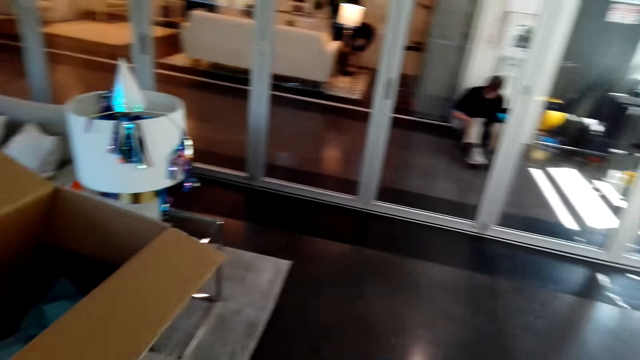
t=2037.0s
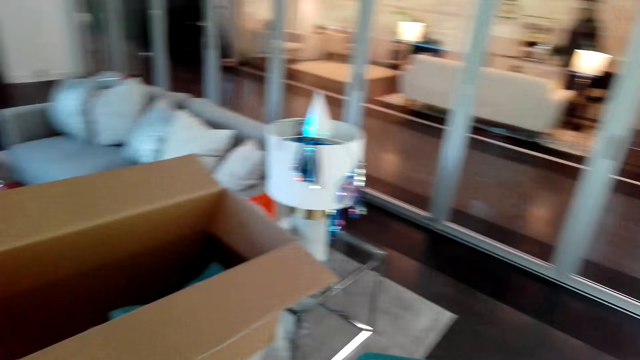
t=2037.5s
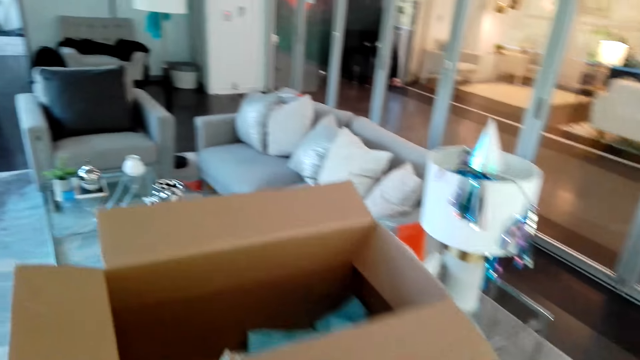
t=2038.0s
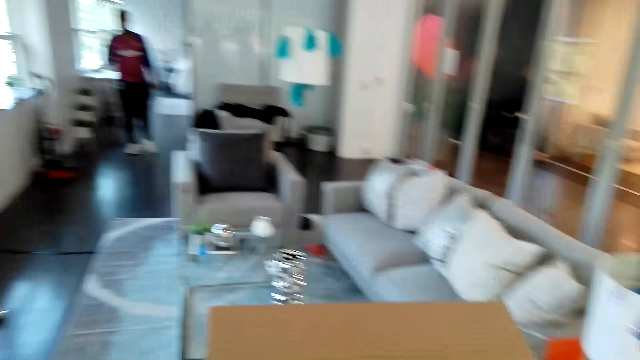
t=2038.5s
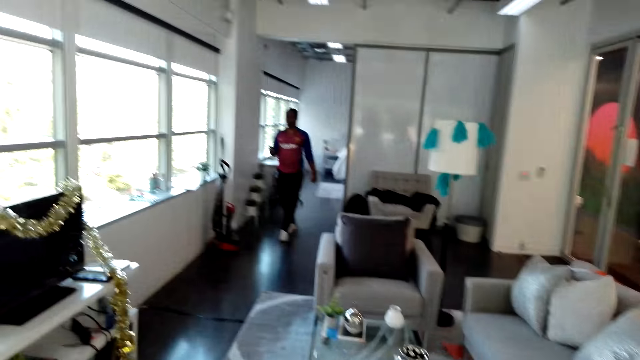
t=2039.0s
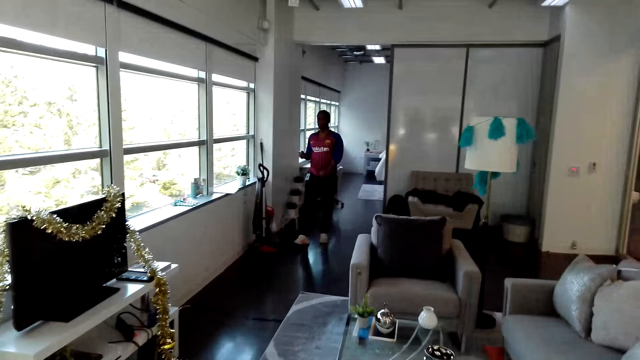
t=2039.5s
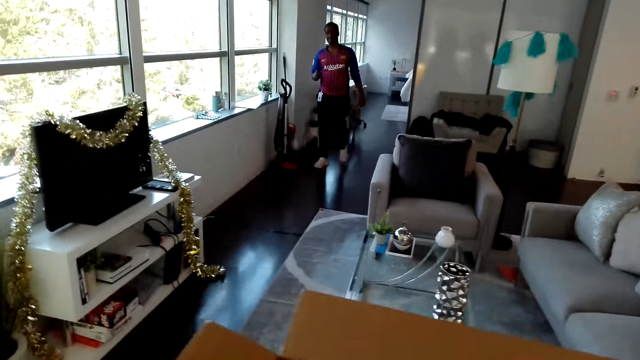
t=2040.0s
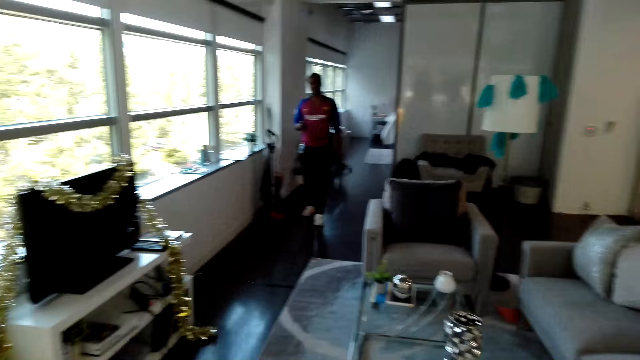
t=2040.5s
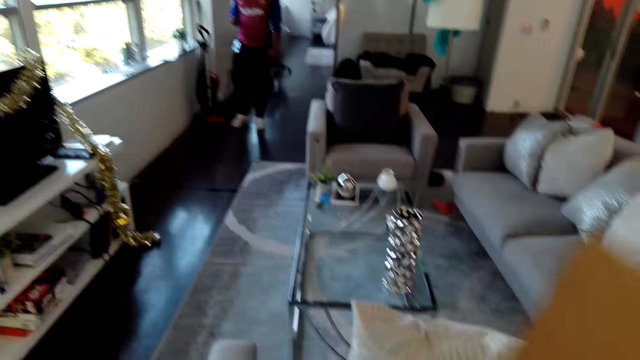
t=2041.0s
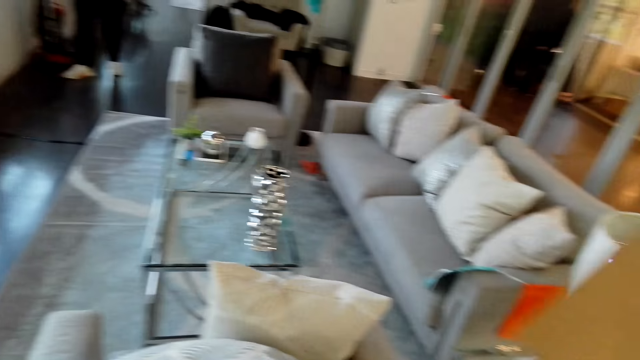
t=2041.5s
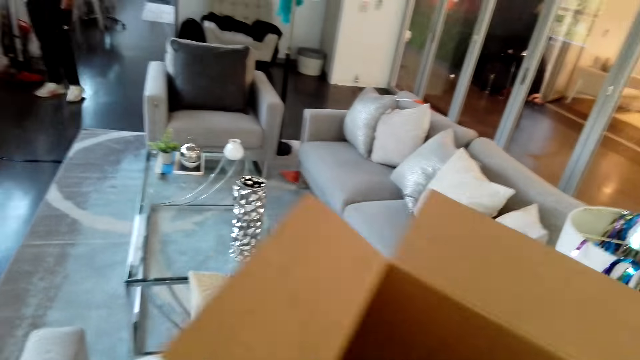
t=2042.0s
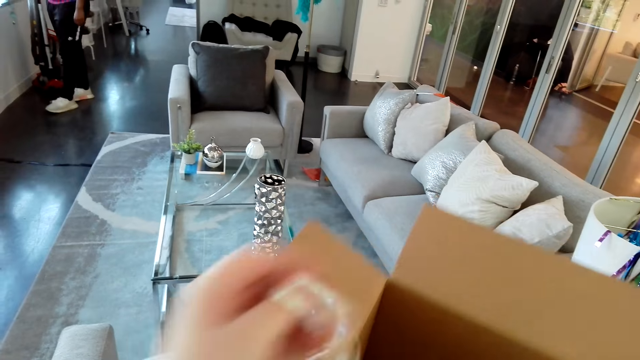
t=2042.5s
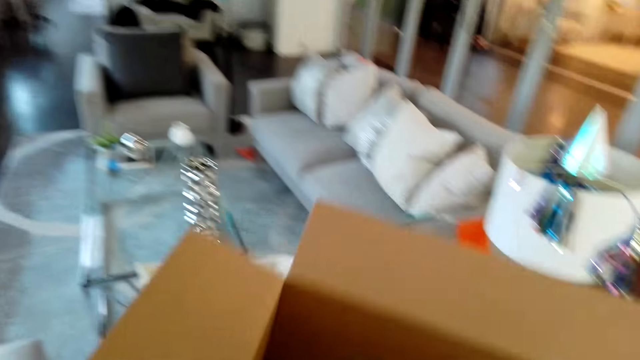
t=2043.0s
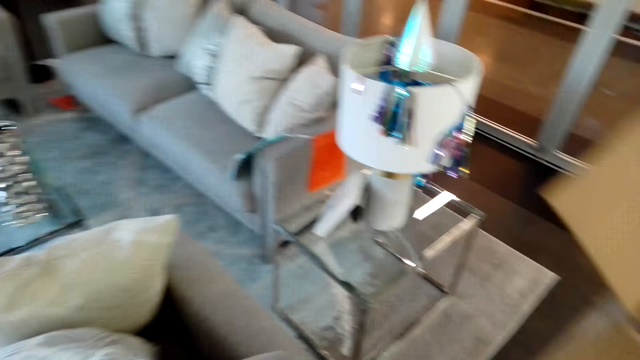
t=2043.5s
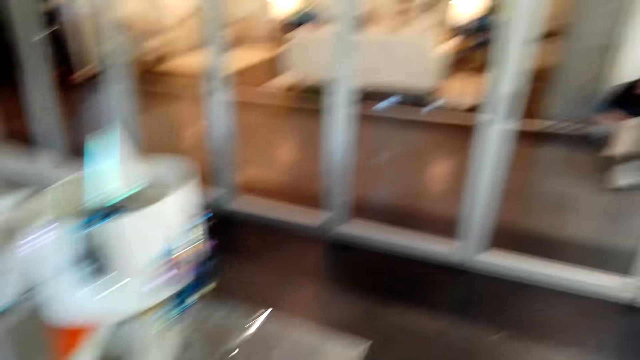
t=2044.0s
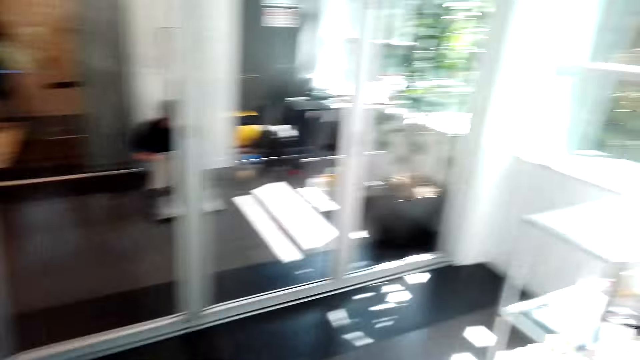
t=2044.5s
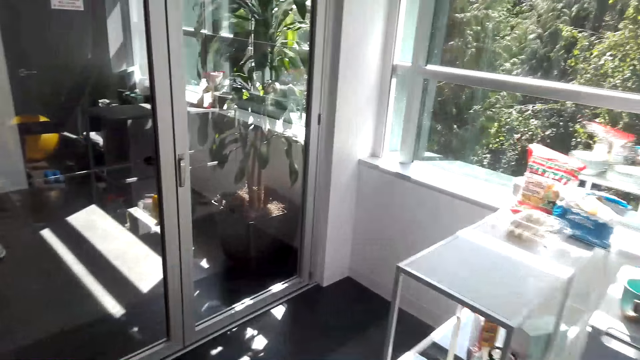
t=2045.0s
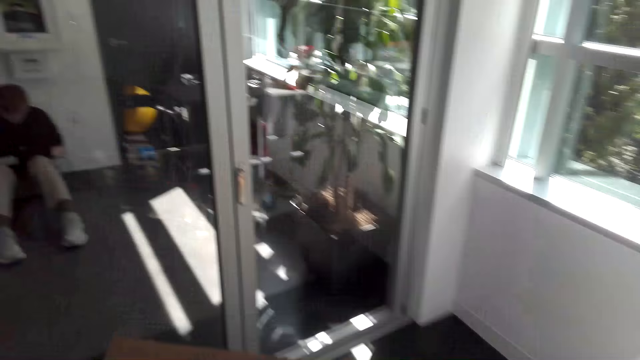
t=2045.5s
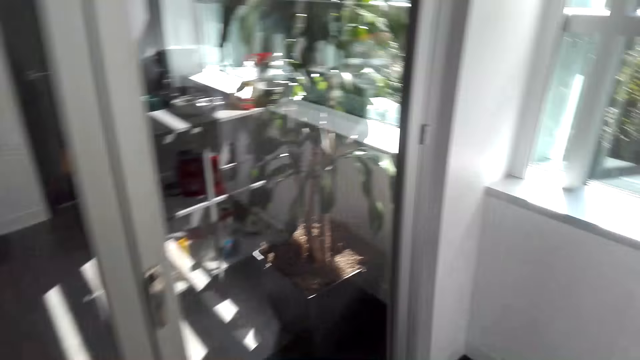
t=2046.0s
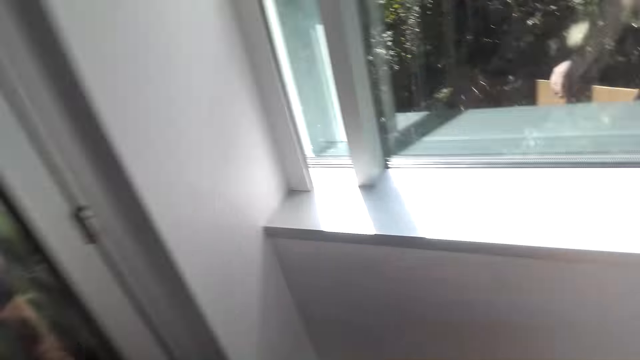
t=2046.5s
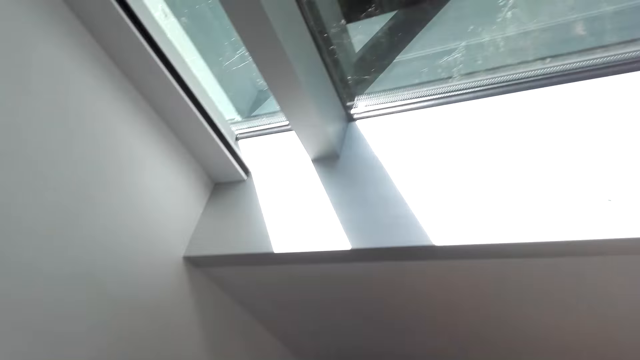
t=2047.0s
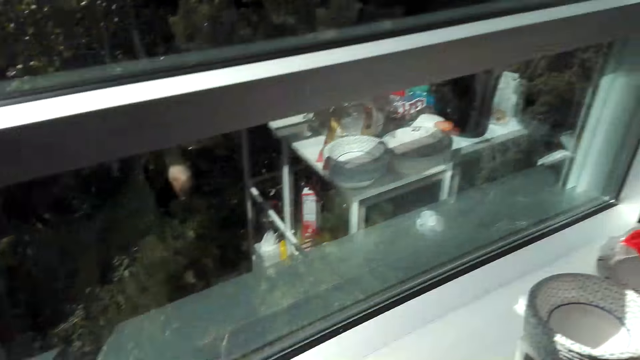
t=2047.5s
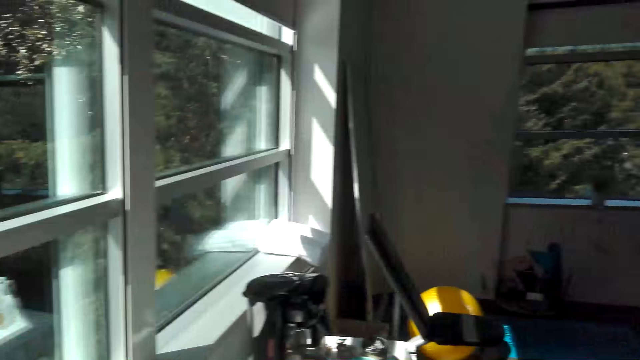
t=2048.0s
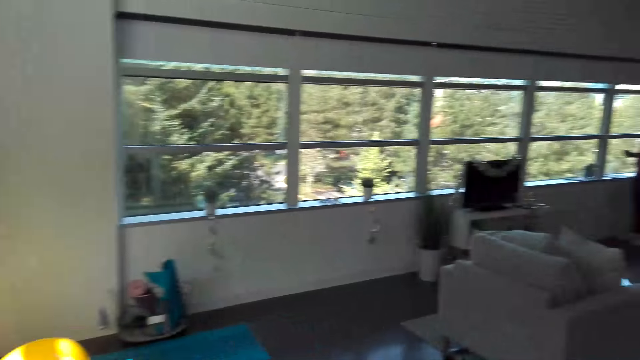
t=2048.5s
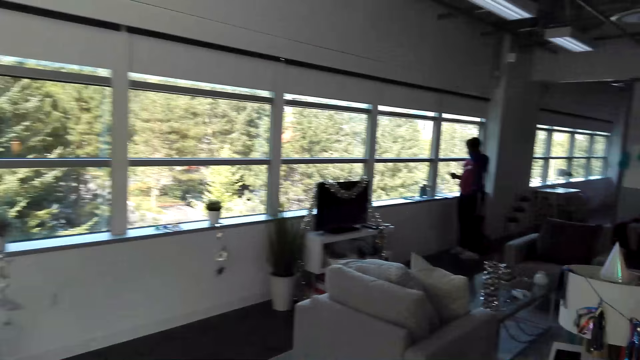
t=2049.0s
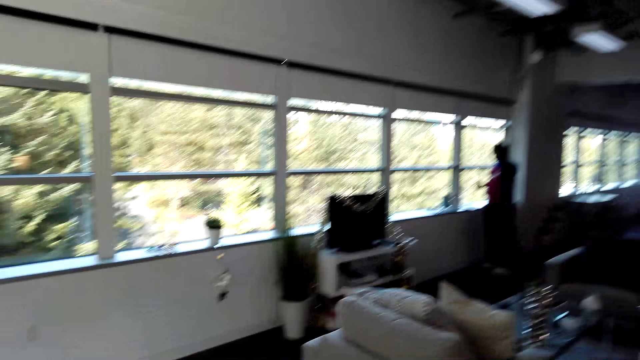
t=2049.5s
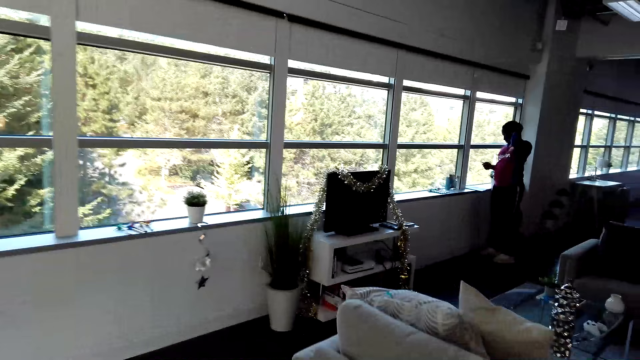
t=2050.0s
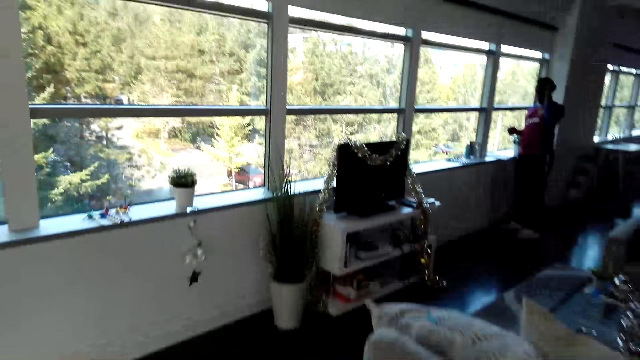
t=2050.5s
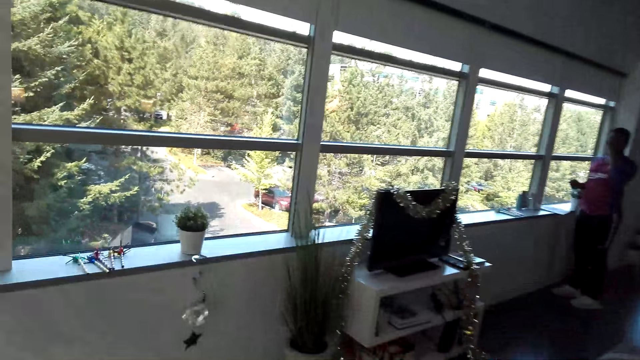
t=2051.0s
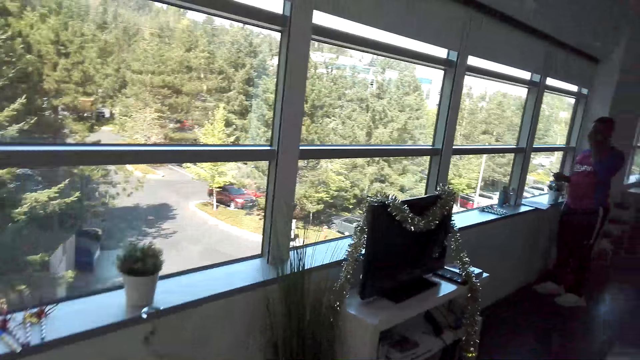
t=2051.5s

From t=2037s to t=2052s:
The camera wearer picks the carton box. They put down the carton box. They walk in the house.

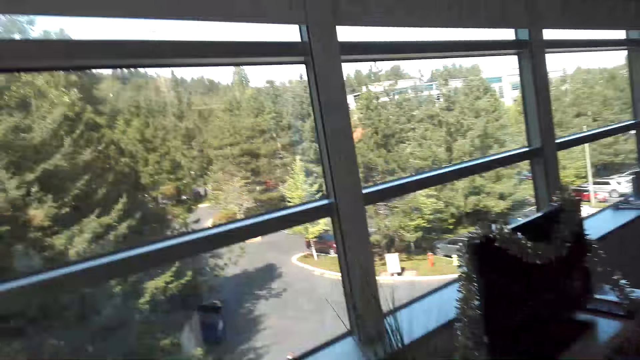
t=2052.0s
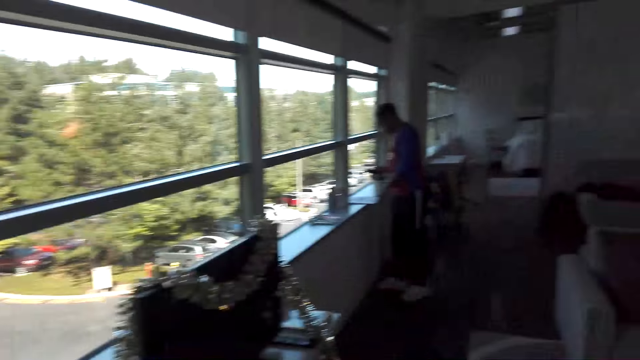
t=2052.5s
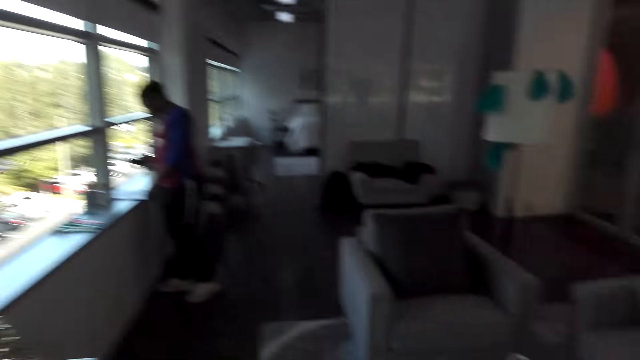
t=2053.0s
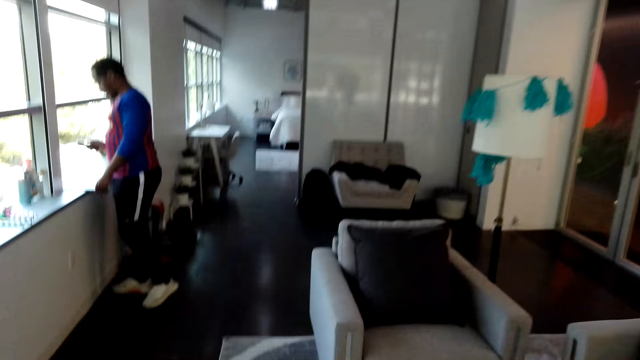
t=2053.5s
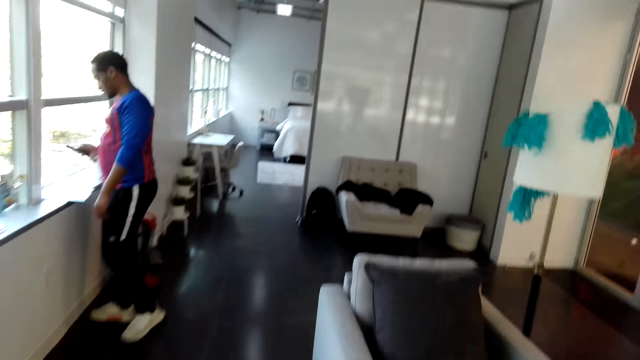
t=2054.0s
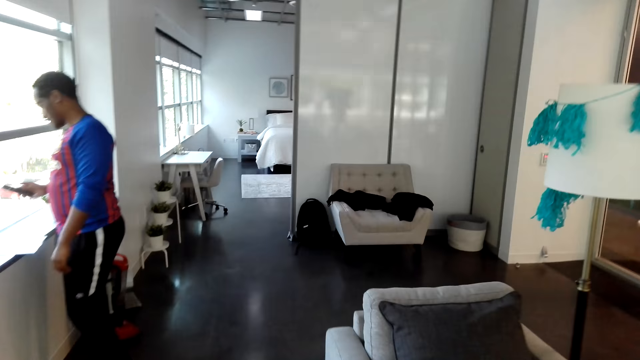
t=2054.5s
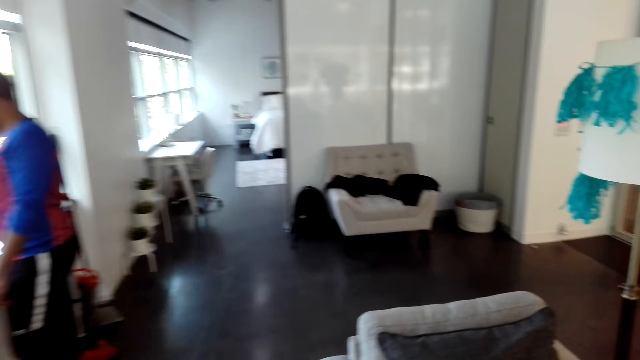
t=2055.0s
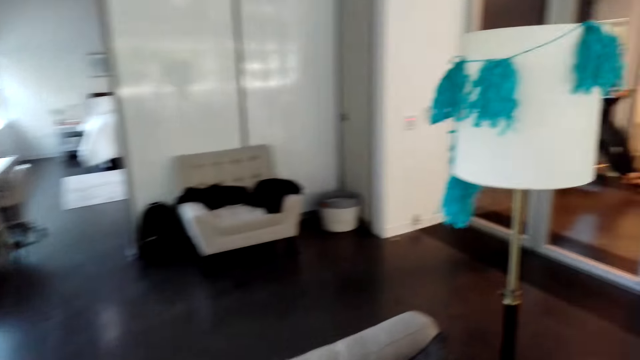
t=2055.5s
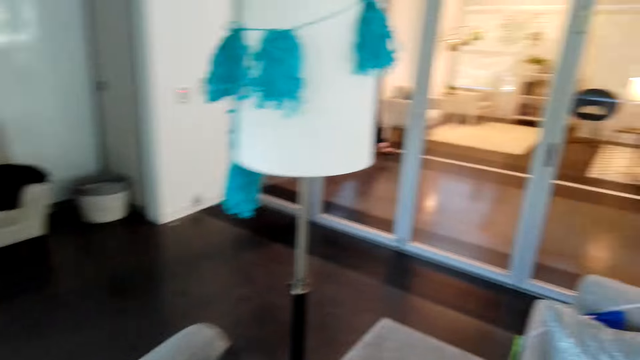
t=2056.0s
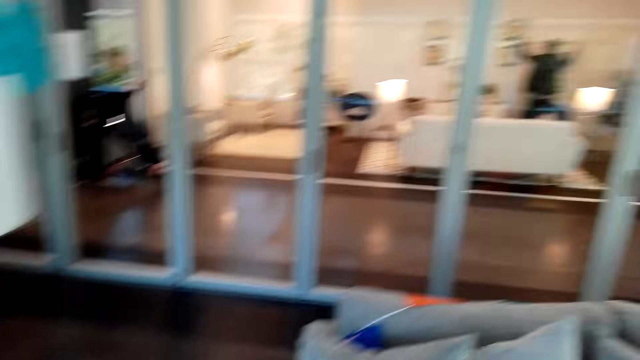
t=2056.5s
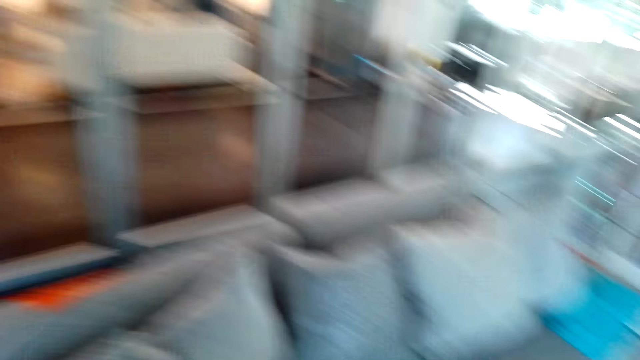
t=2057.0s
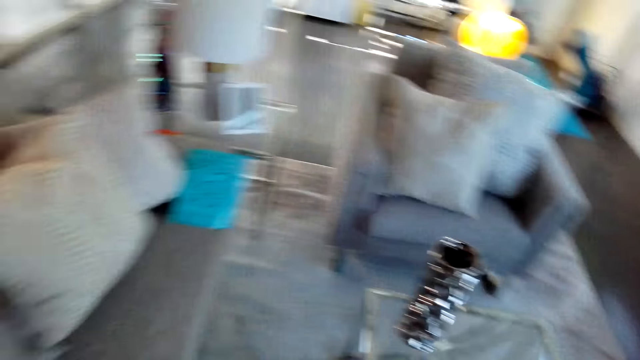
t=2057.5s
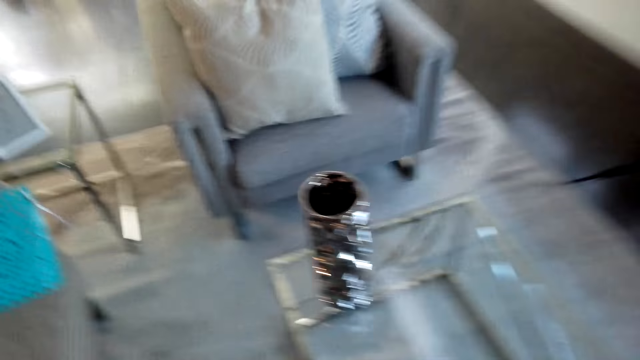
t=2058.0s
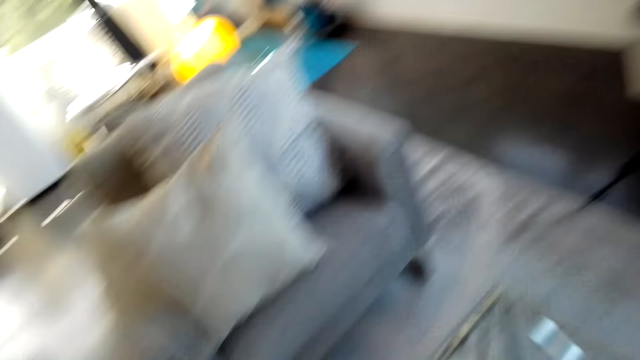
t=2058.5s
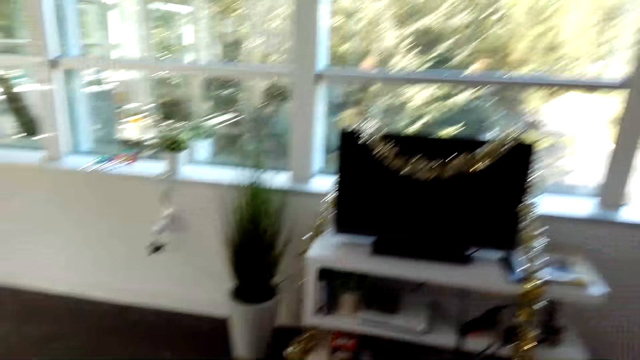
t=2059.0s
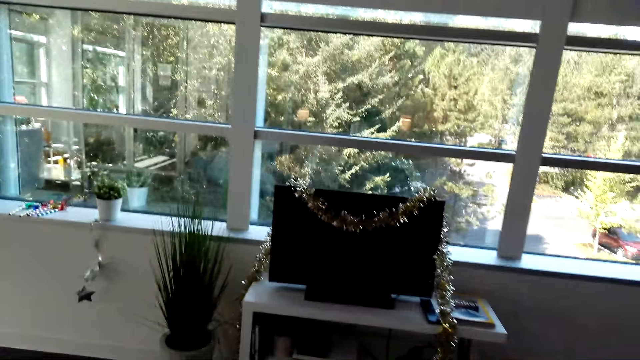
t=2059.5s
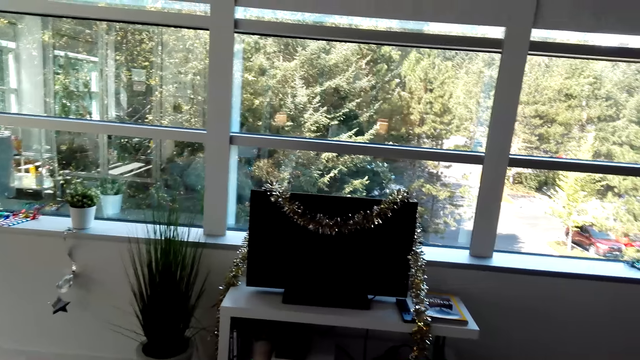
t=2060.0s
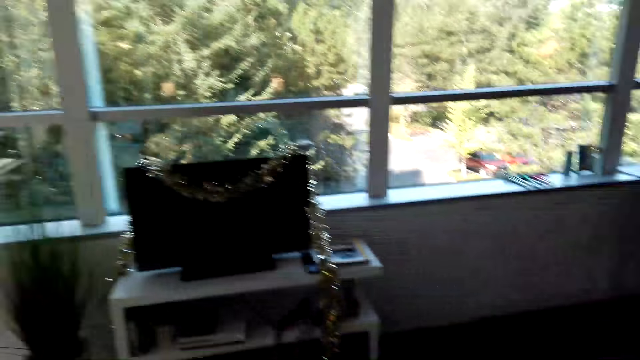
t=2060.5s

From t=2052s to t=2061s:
The camera wearer looks around the house. They walk in the room.
